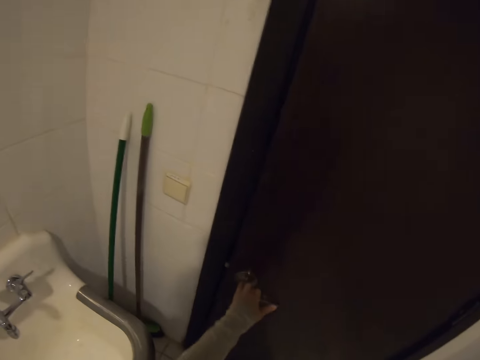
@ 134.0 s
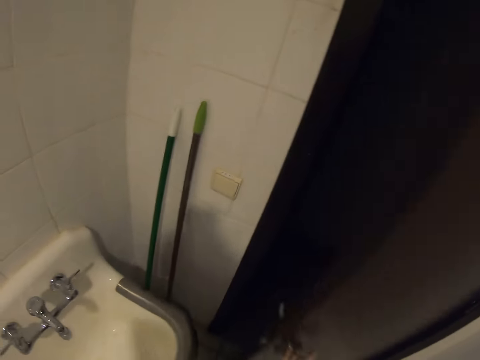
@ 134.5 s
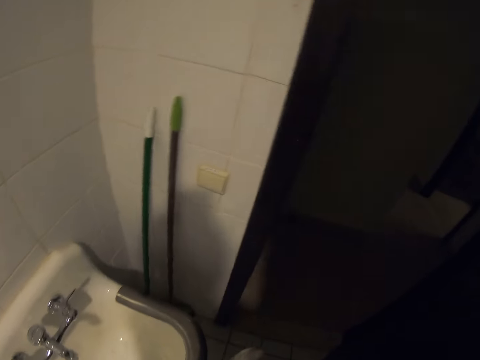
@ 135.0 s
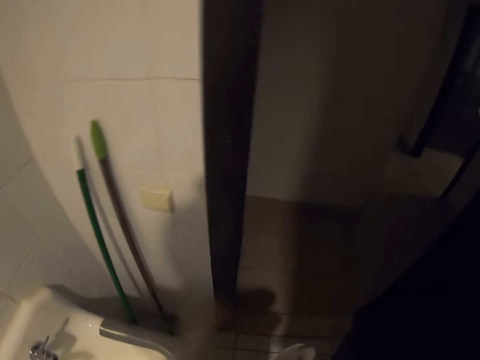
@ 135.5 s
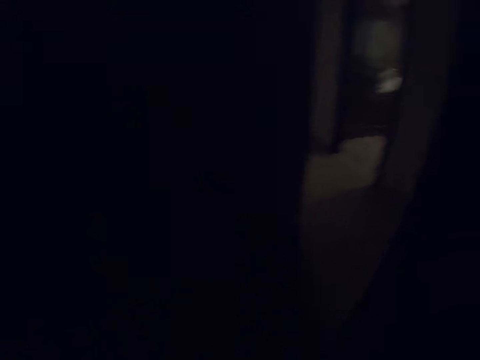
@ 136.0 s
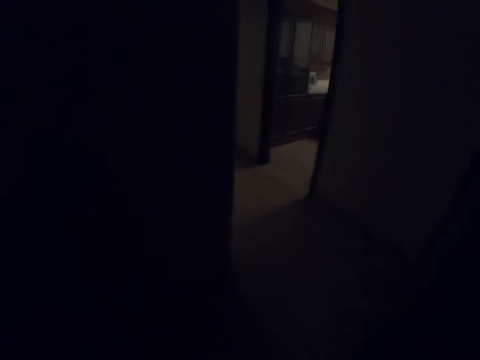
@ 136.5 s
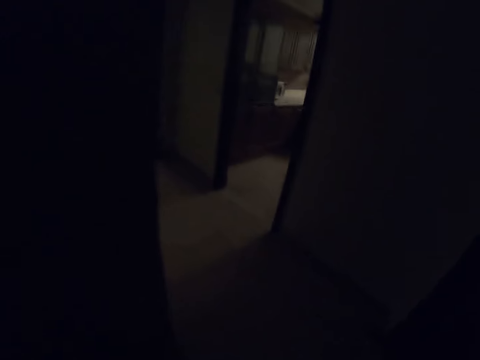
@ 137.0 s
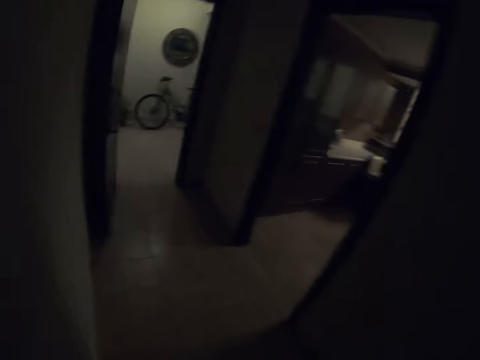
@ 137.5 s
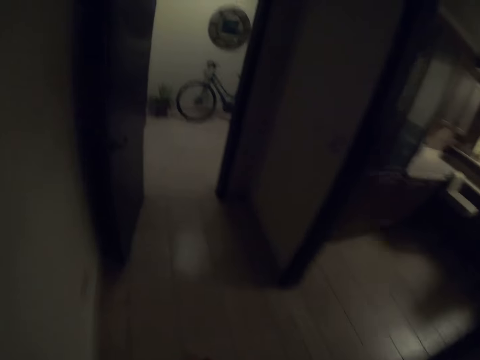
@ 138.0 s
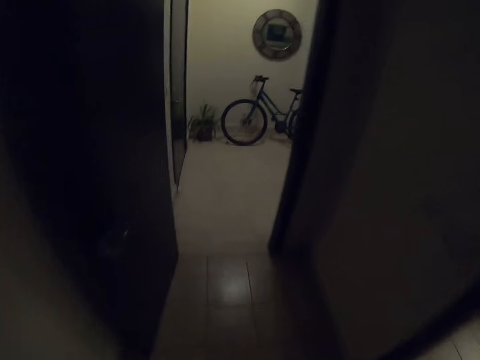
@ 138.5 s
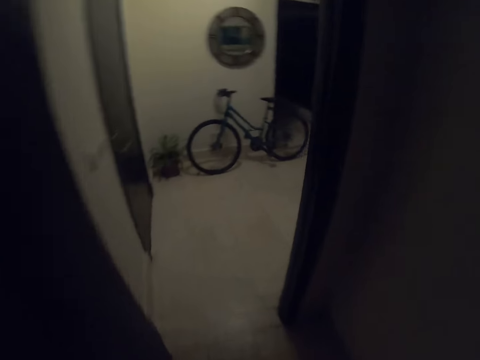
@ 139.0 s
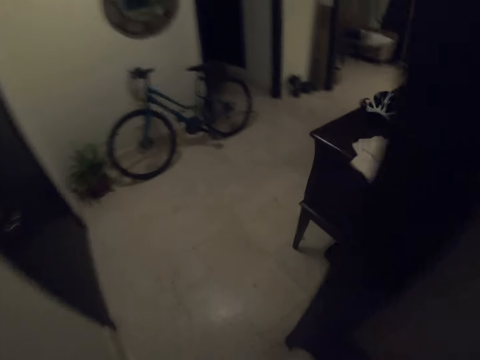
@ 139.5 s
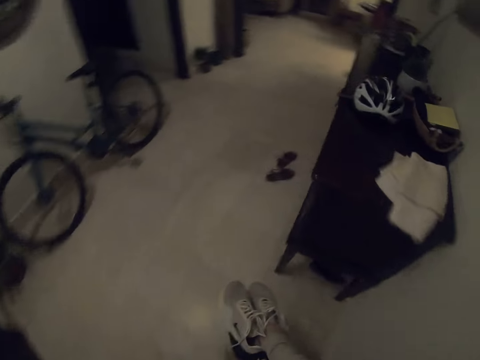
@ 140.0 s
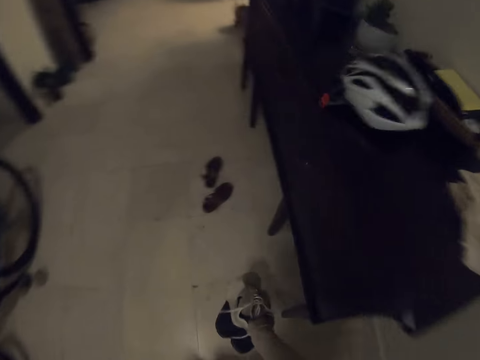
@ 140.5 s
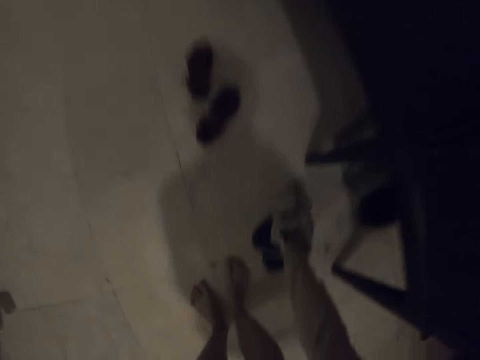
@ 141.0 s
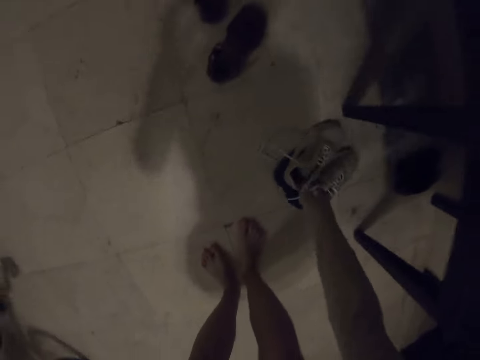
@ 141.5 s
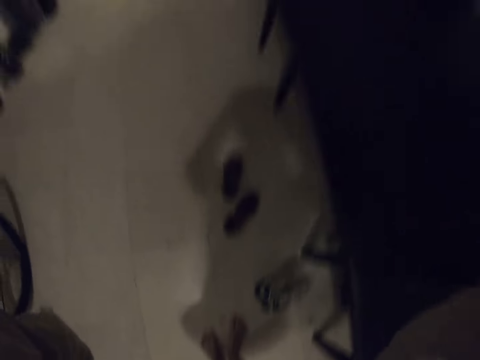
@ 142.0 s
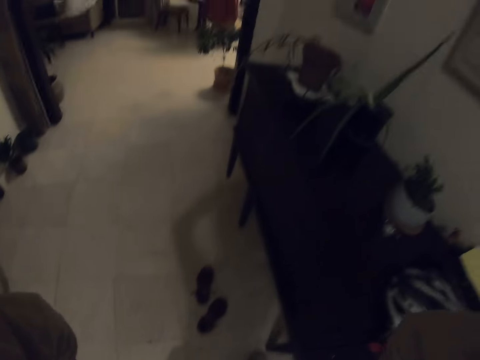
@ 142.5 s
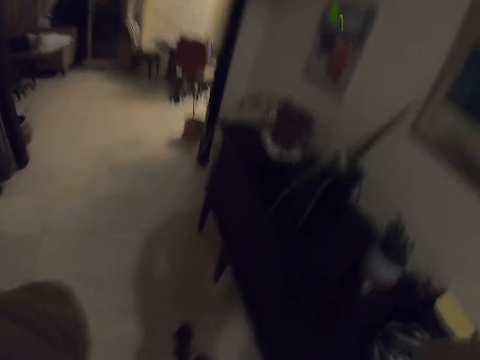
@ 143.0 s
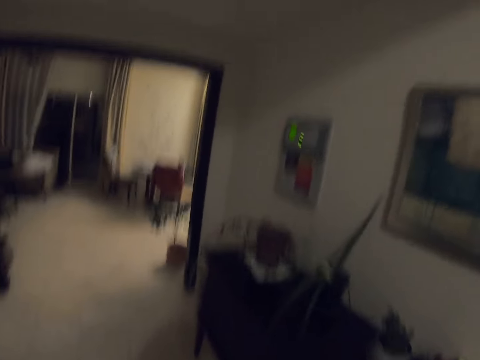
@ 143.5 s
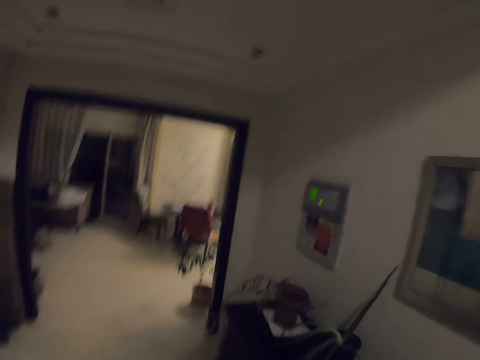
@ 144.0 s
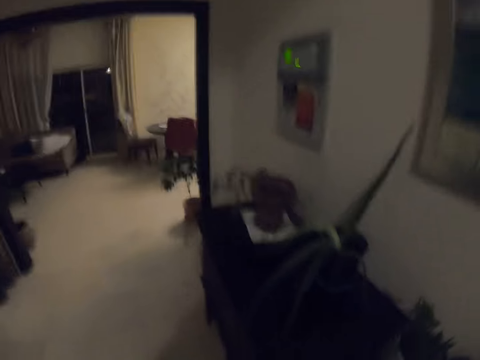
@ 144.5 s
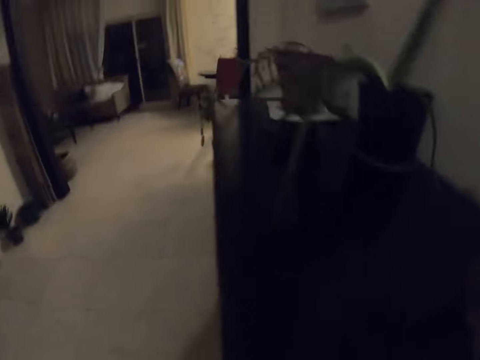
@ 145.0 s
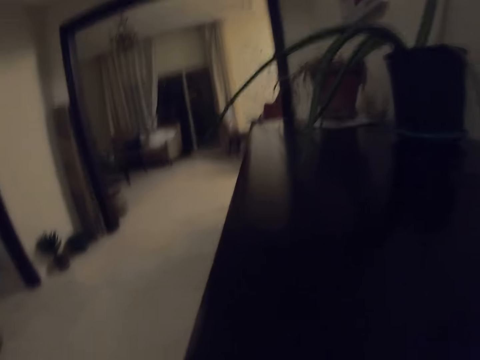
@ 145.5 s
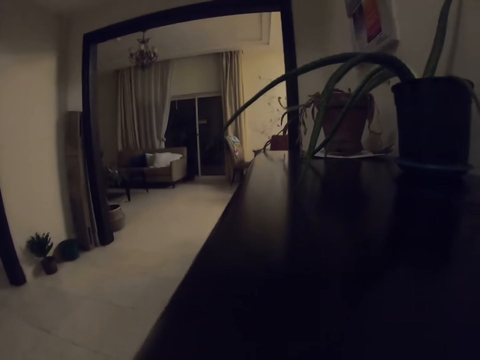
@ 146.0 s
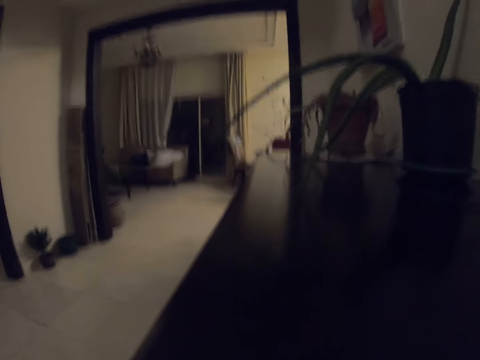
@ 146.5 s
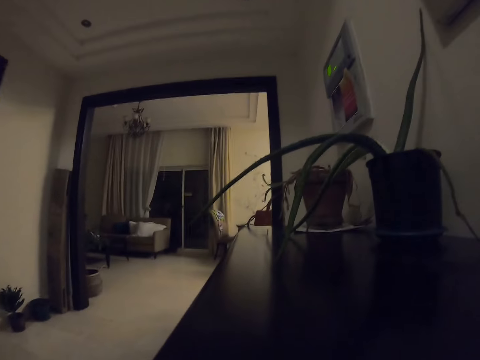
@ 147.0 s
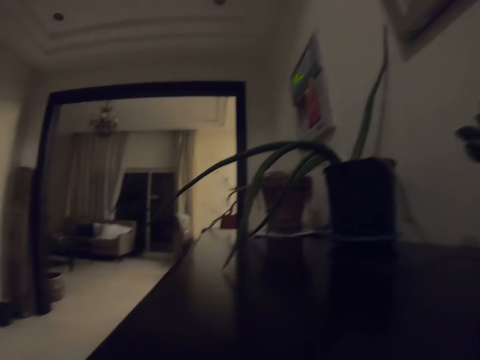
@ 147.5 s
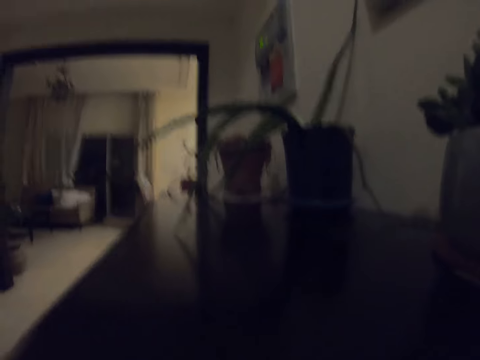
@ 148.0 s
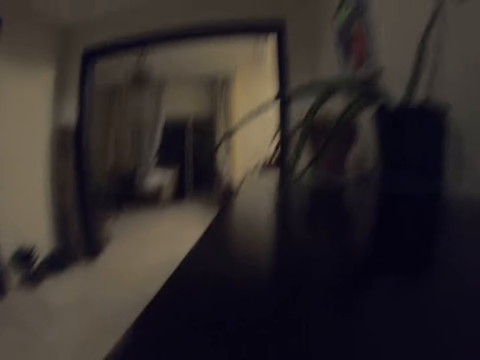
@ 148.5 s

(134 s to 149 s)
The camera wearer opens the door. They leave the room. They close the switch. They open the door. They walk around the room. They put down the shoes. They remove the camera.

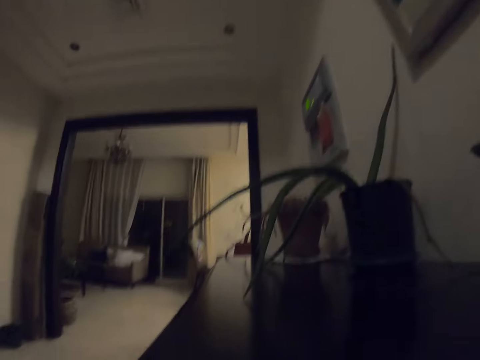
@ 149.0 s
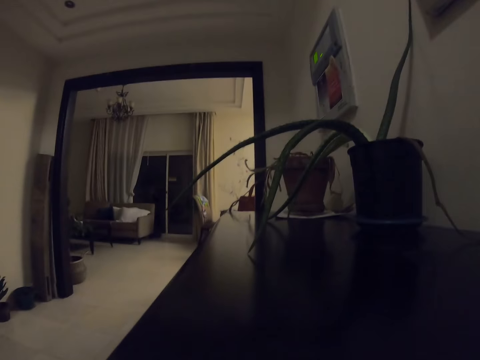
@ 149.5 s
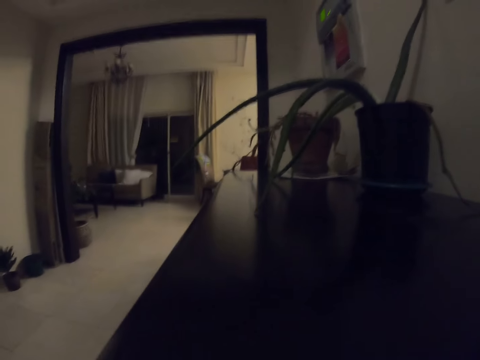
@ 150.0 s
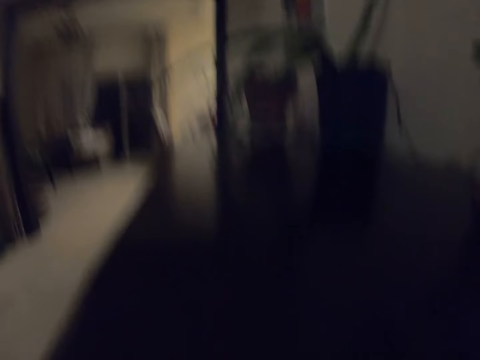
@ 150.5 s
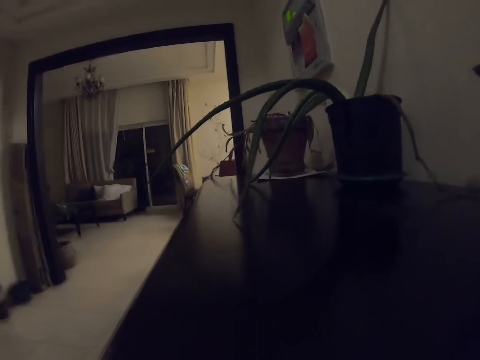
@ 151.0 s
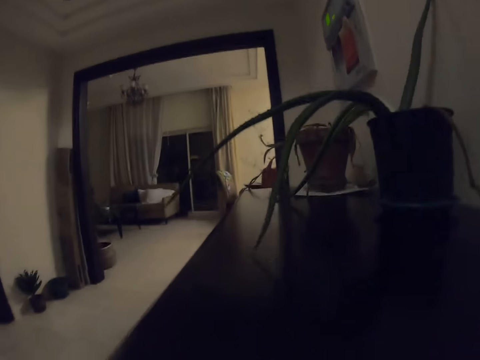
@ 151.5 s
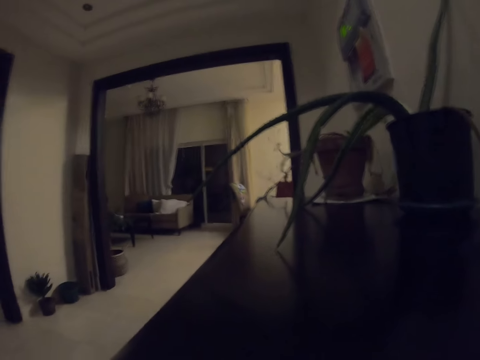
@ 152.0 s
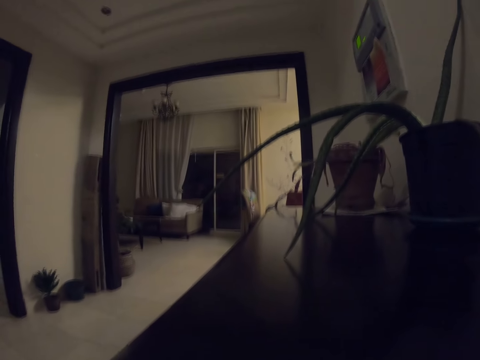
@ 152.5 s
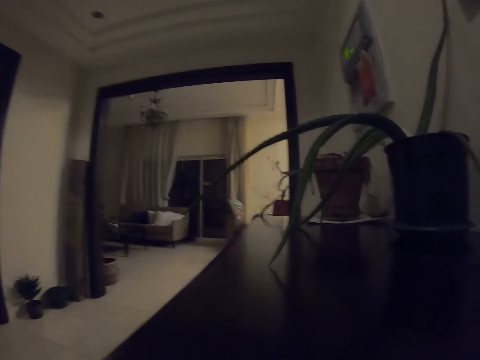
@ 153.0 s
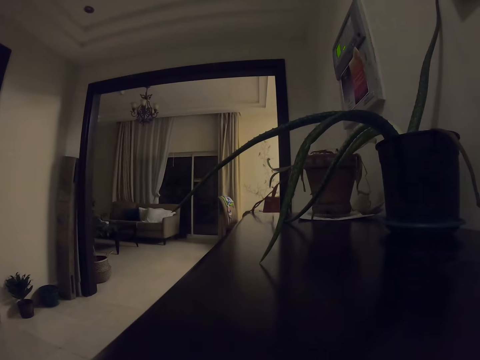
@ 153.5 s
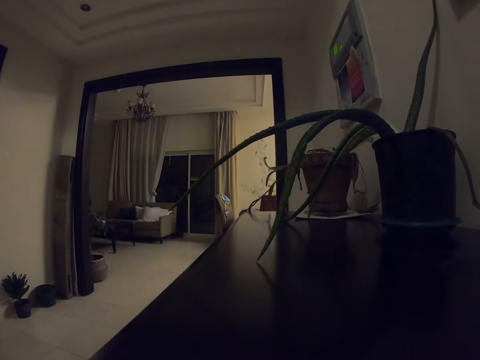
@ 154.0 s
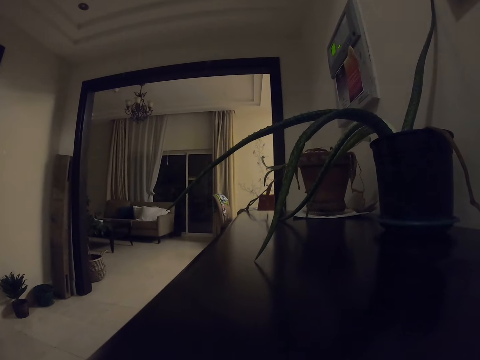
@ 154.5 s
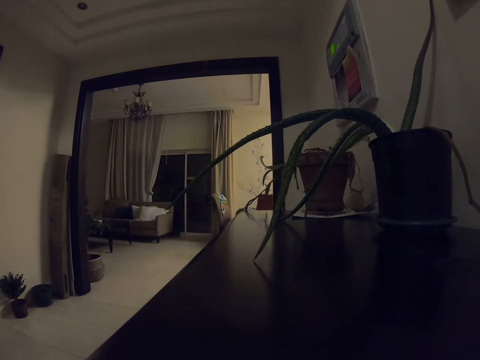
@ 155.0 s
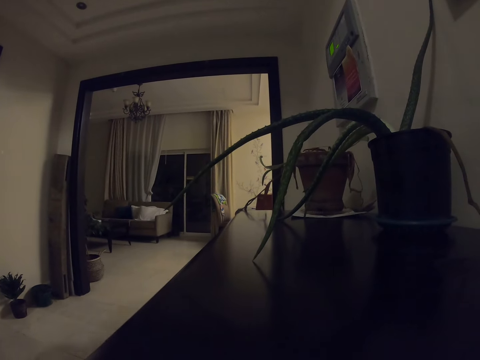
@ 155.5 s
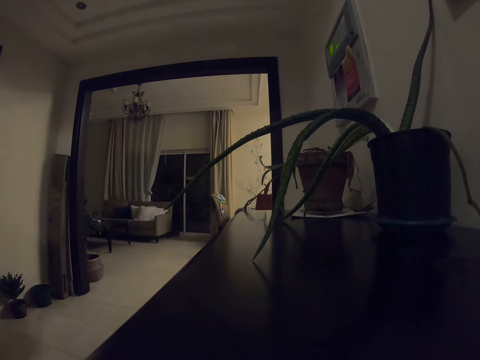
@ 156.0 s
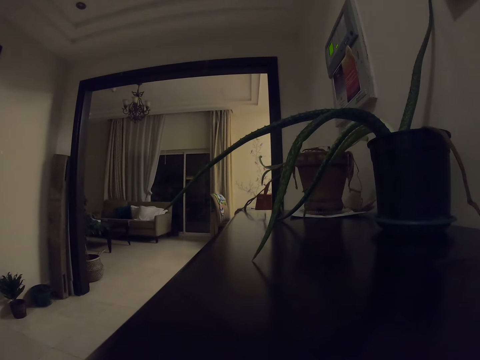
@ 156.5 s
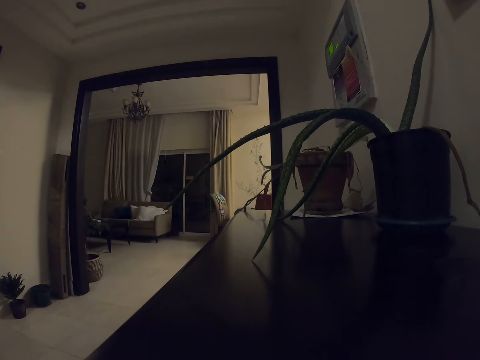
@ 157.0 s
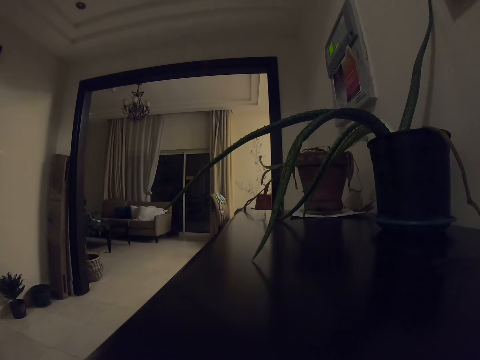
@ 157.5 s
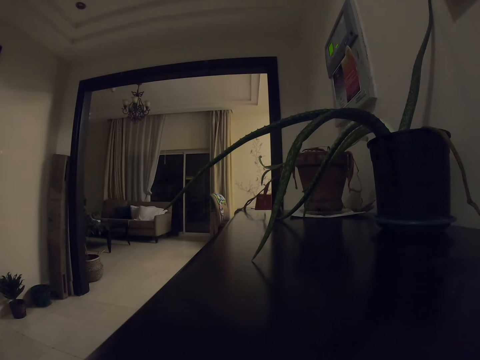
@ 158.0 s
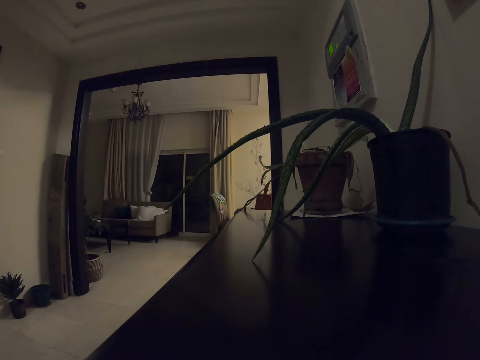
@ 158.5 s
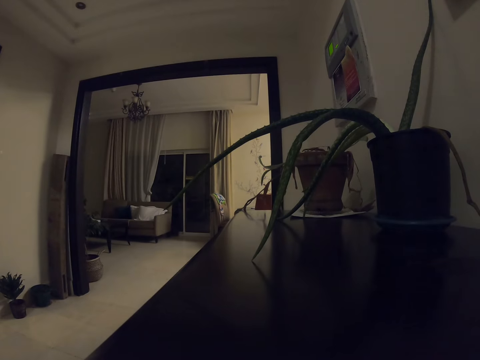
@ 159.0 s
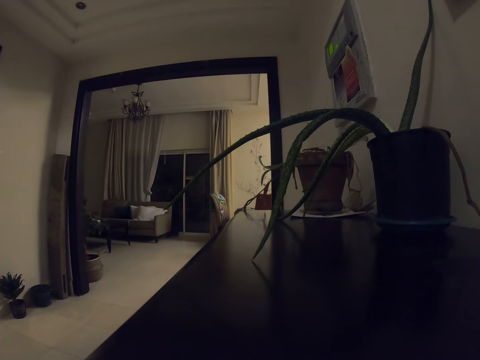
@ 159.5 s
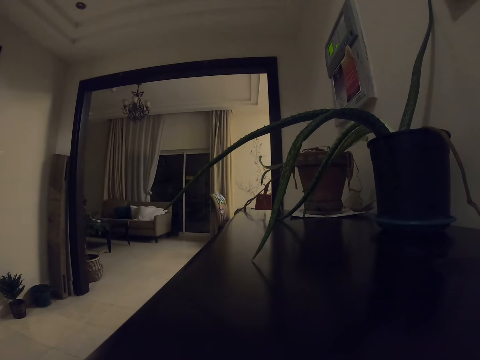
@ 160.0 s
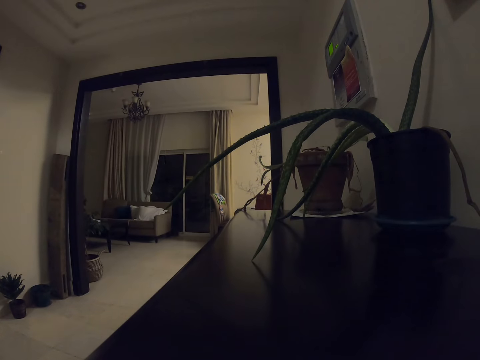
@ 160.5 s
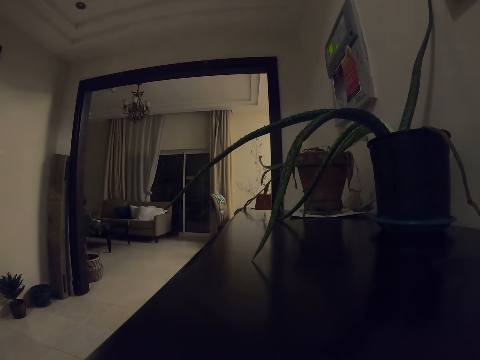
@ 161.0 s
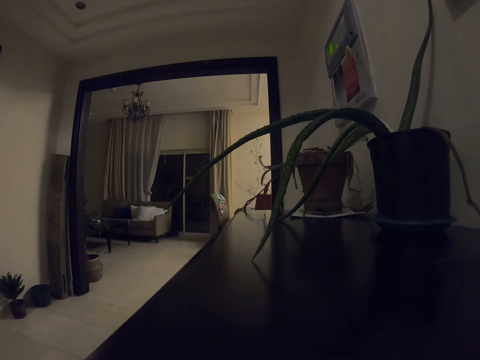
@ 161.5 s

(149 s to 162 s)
The camera wearer looks around the room.
